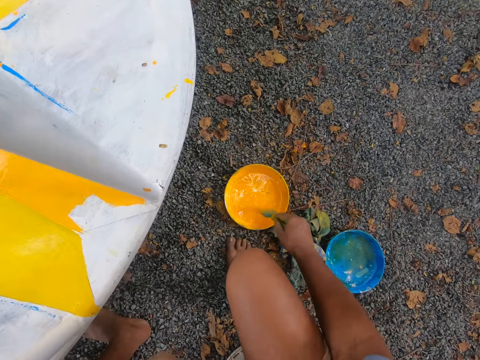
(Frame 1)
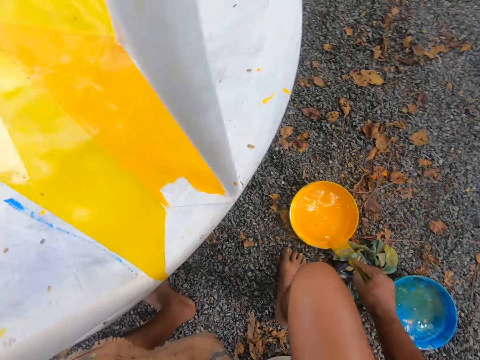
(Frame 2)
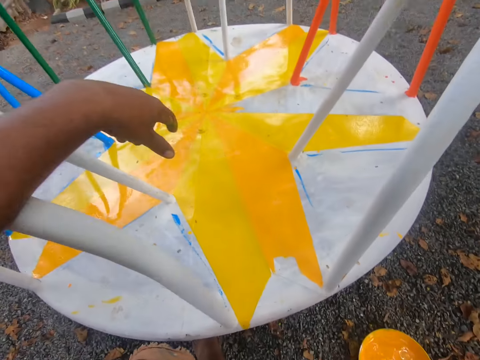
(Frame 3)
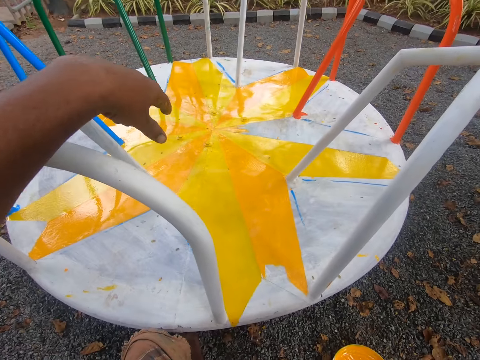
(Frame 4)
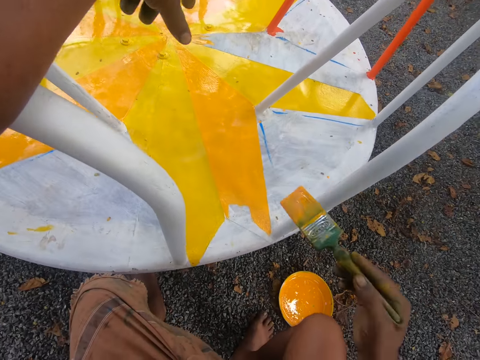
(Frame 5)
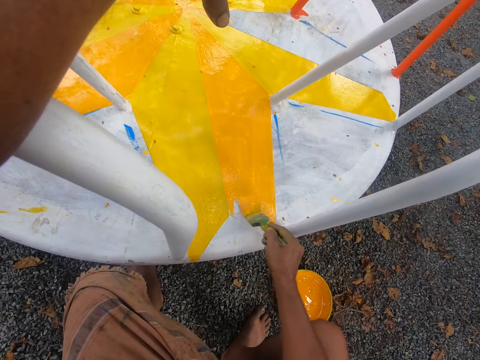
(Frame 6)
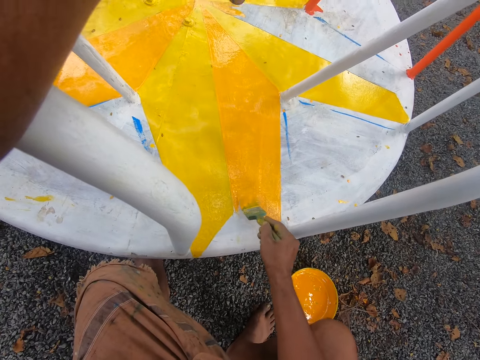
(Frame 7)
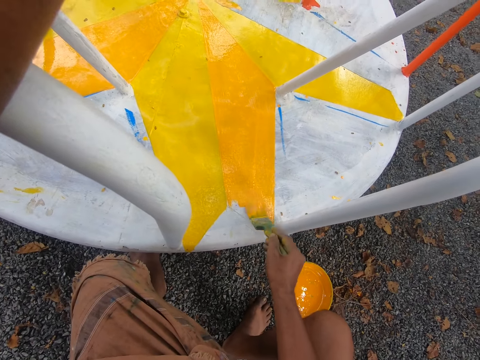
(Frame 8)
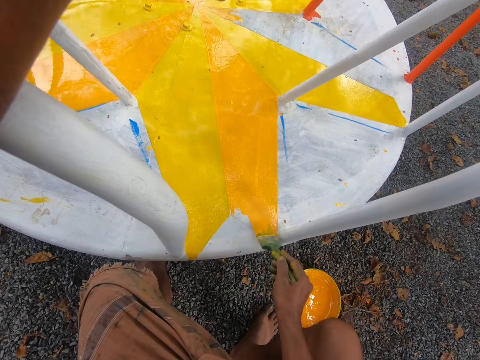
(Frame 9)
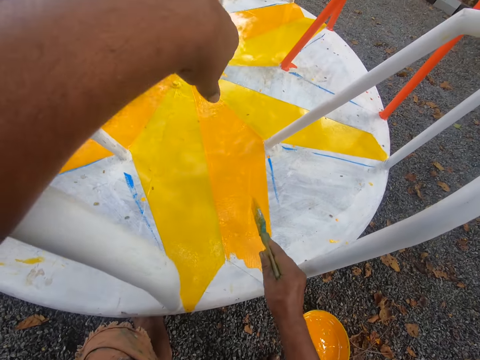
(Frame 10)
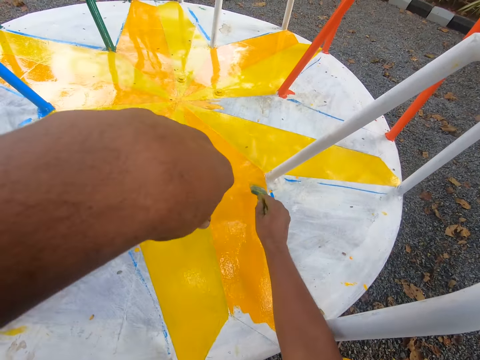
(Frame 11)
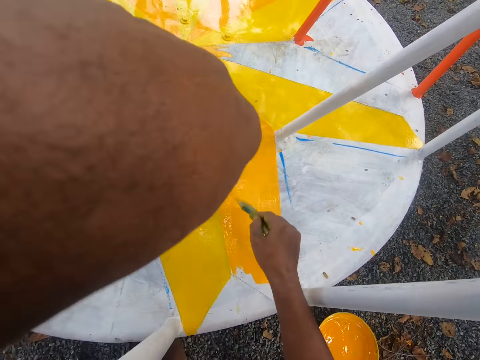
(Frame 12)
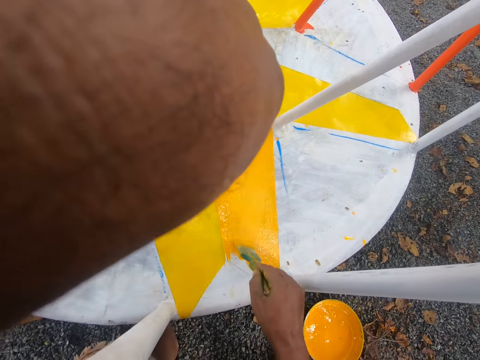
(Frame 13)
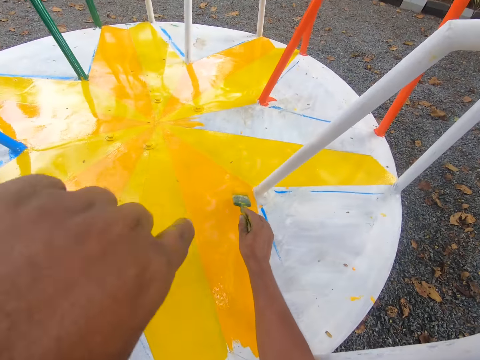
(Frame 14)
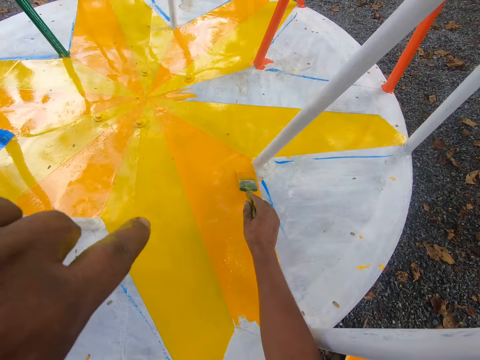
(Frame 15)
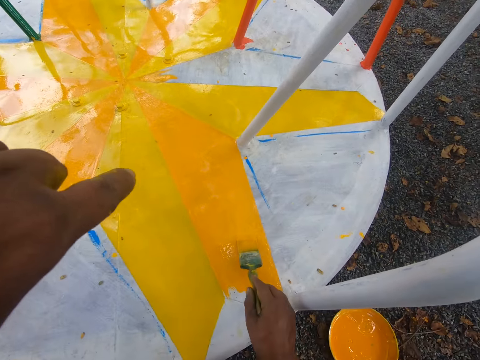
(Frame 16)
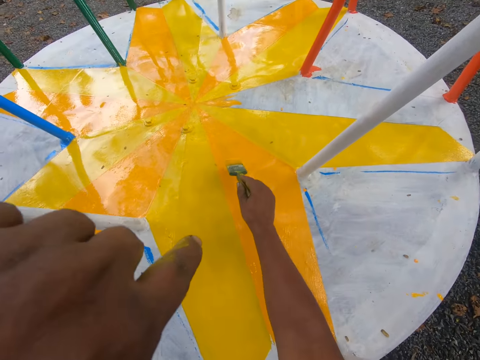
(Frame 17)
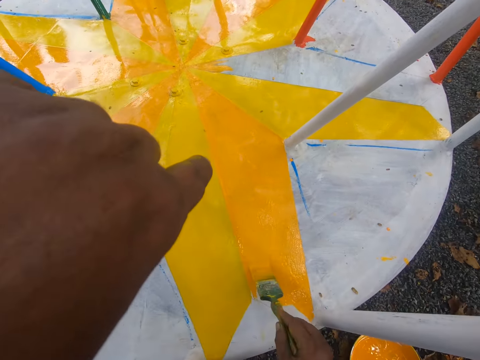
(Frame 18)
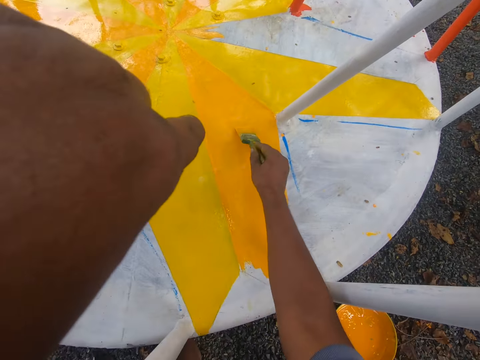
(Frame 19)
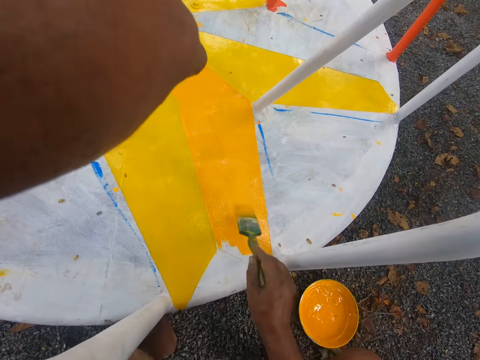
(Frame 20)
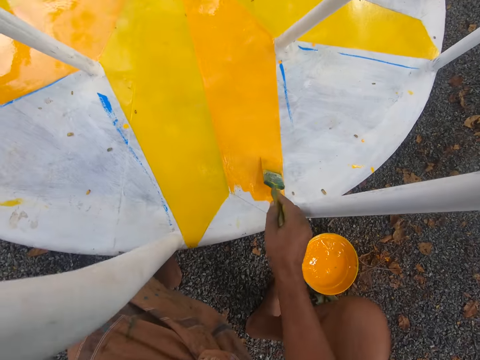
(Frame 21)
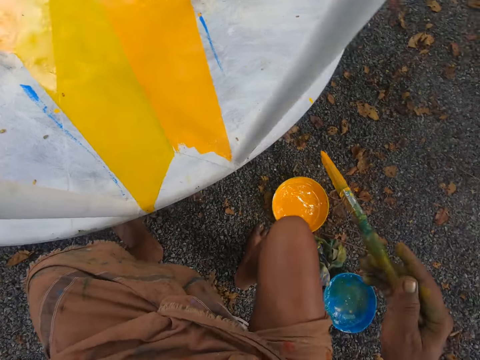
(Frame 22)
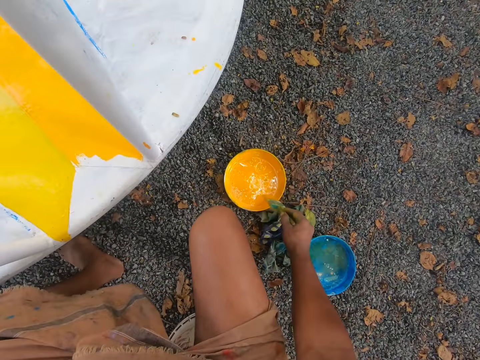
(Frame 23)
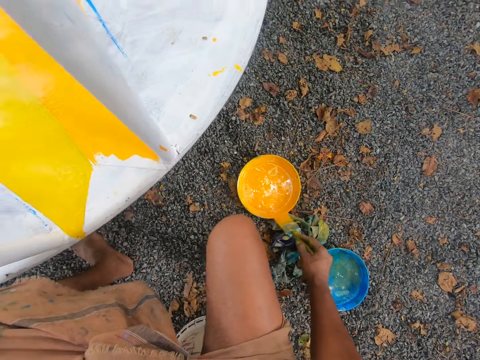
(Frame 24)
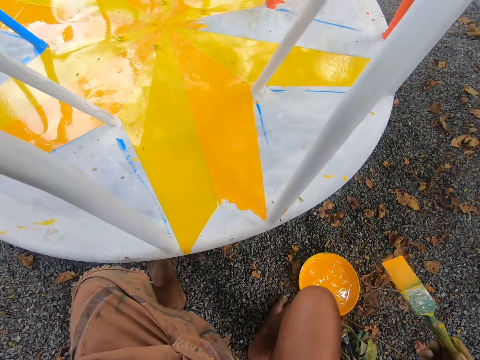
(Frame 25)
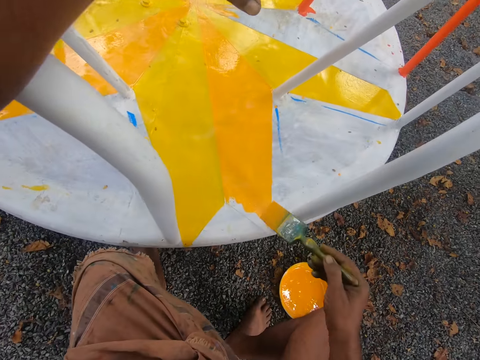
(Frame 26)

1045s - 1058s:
The camera wearer dips the paintbrush in the bucket of paint on the ground with his right hand. He wipes the edge of the bucket of paint with the paintbrush in his right hand. He paints the playground carousel with the paintbrush in his right hand. He dips the paintbrush in the paint.

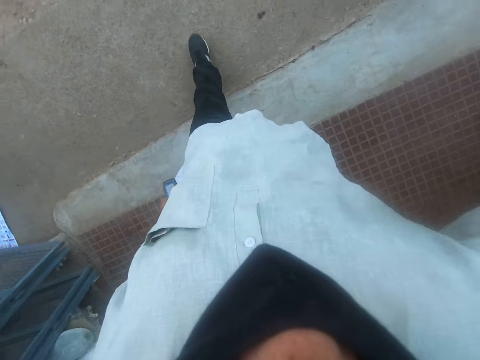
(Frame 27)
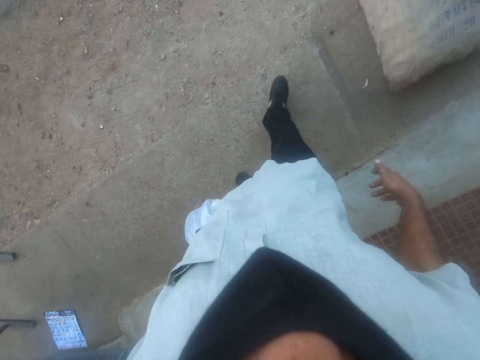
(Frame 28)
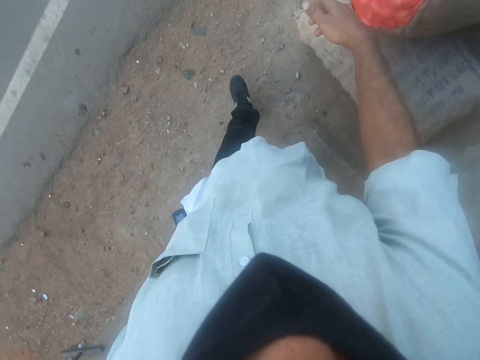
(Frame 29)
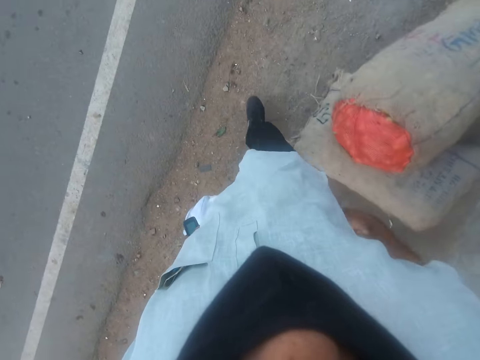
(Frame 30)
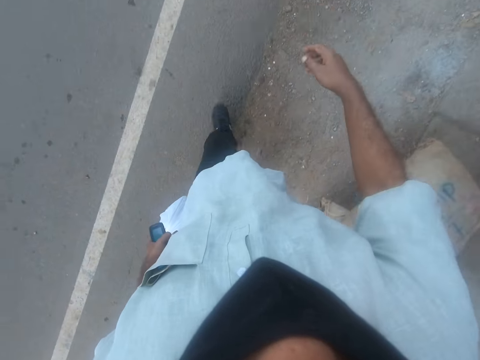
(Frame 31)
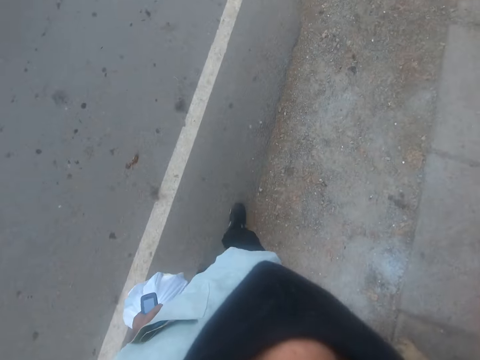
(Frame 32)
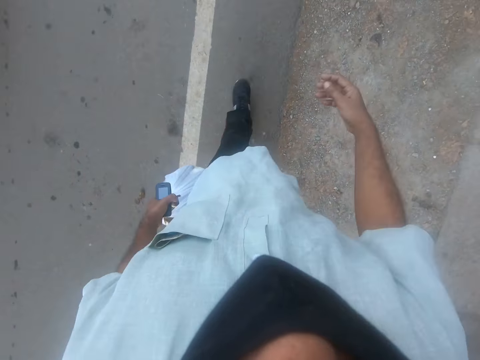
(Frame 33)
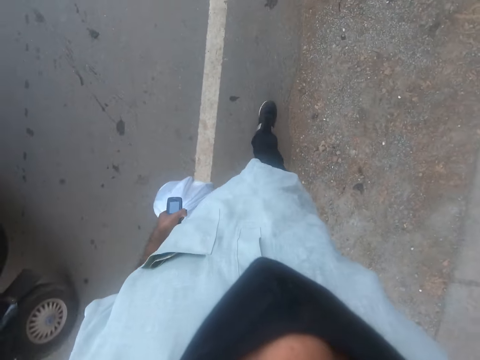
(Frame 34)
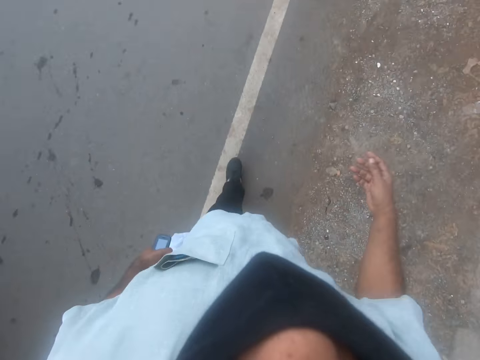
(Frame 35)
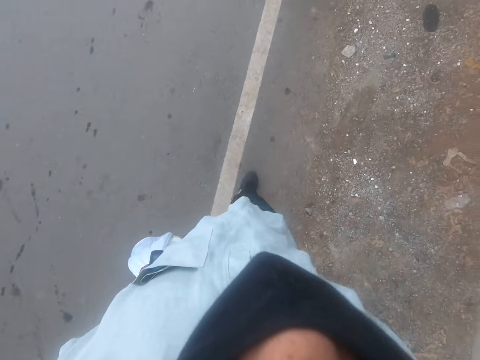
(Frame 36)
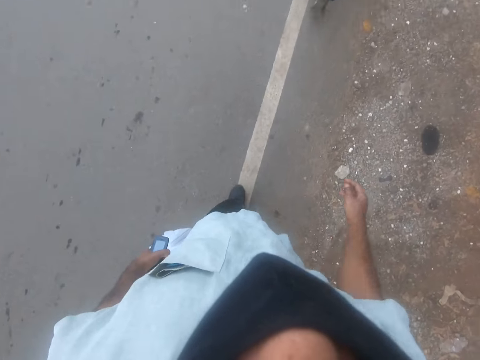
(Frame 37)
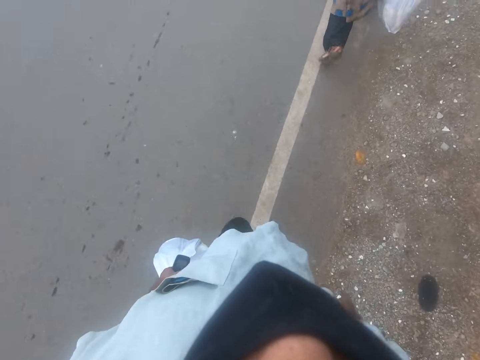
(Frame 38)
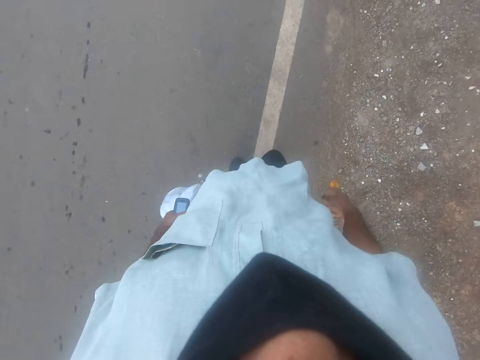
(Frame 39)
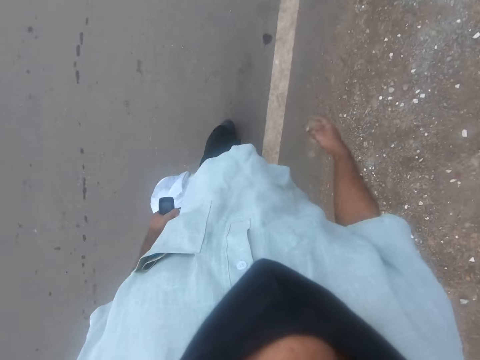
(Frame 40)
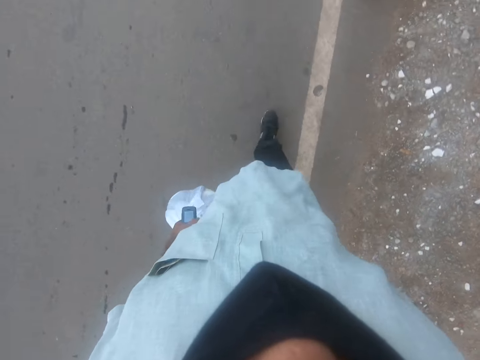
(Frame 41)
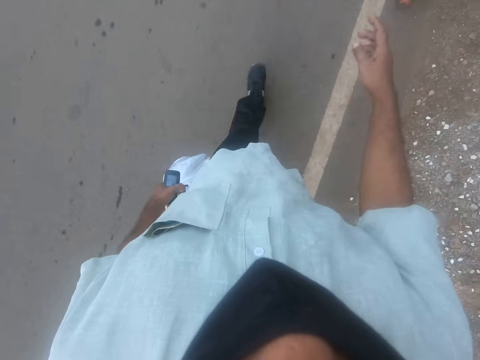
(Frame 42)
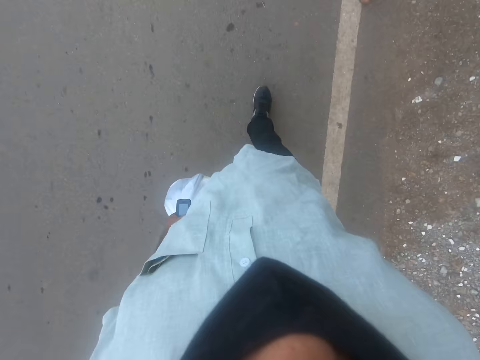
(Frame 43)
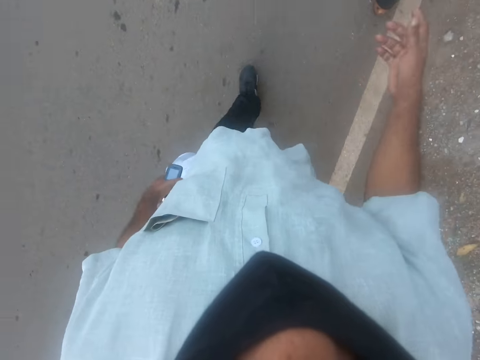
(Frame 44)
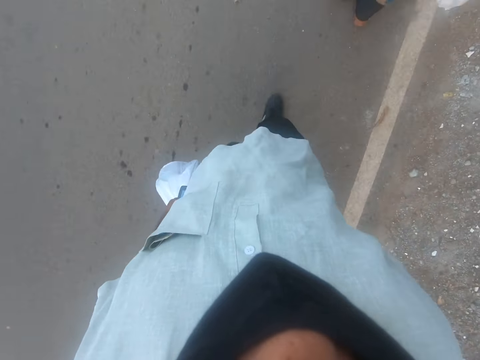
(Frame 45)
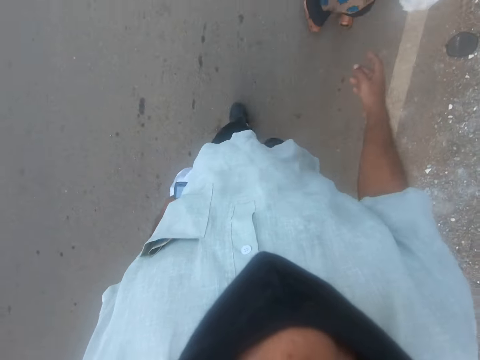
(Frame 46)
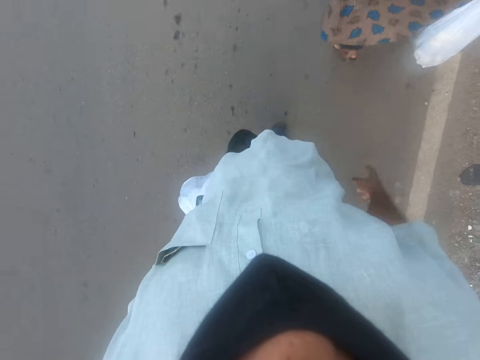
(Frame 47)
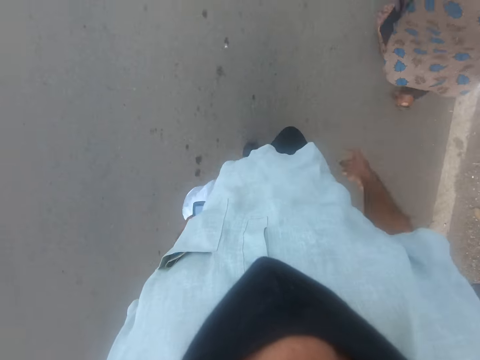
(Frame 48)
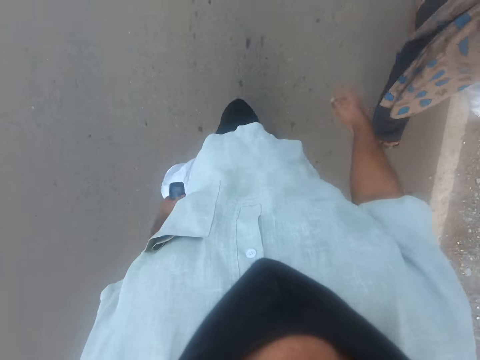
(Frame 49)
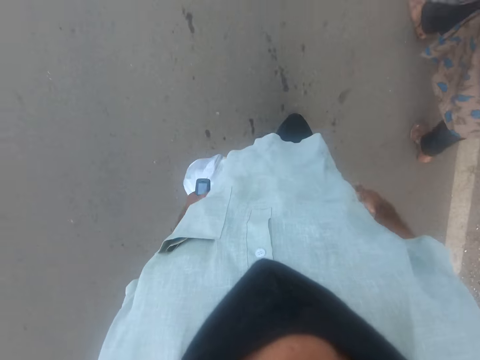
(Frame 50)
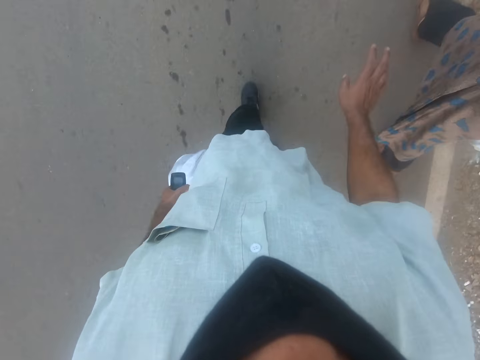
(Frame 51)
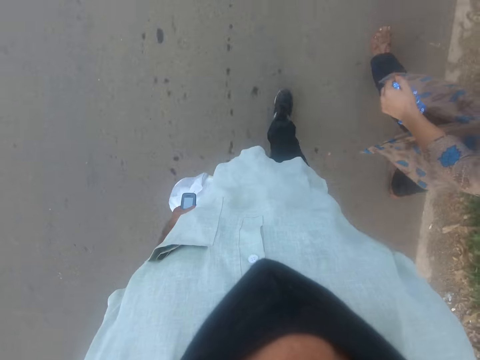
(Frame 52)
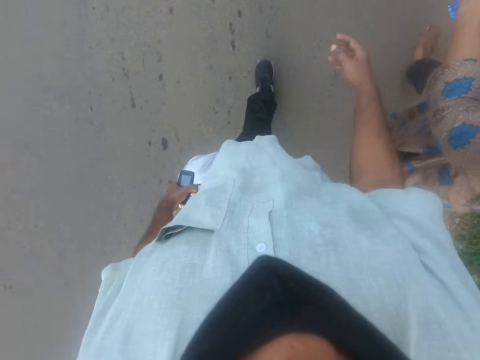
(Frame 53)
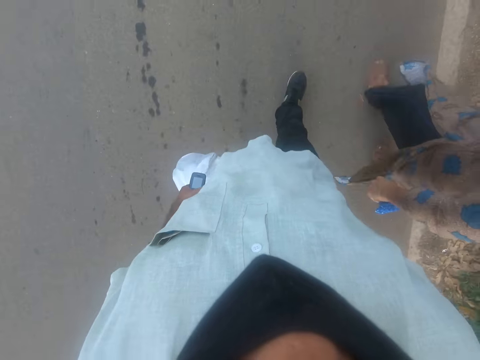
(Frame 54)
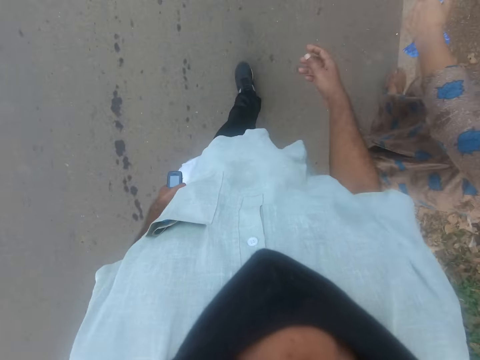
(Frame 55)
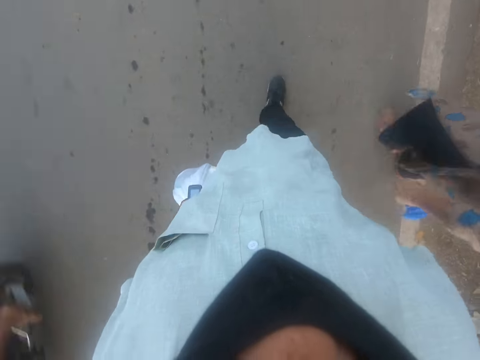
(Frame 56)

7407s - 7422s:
The camera wearer walks outside, on the road. They walk on the road repeatedly. They interact with a woman.
